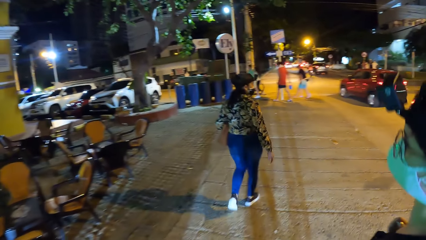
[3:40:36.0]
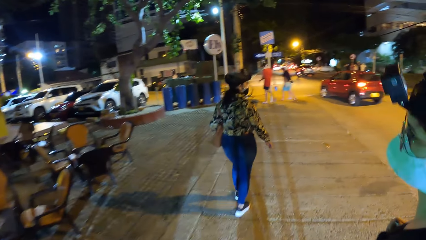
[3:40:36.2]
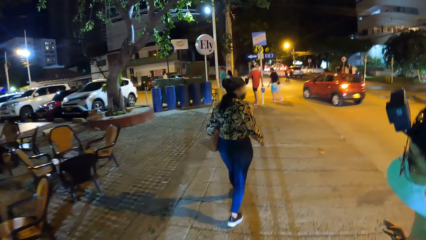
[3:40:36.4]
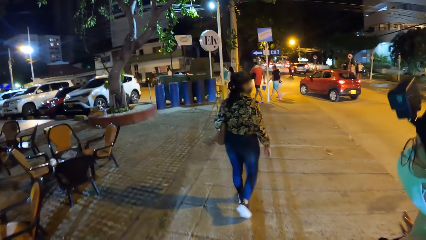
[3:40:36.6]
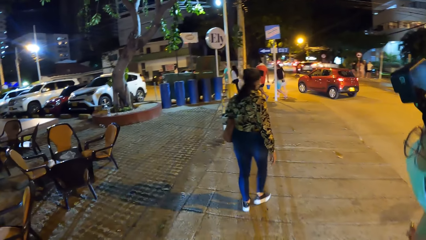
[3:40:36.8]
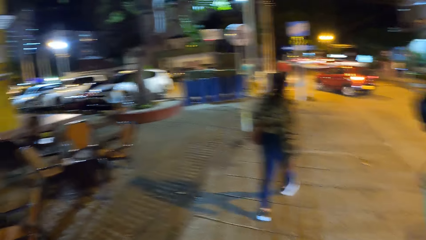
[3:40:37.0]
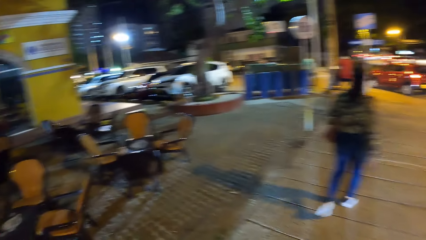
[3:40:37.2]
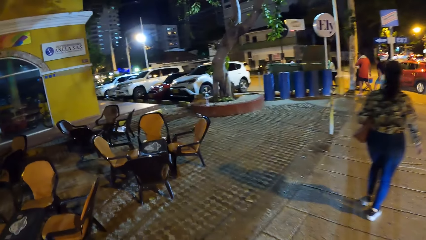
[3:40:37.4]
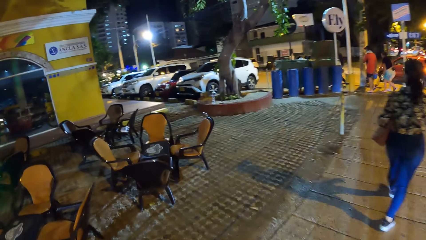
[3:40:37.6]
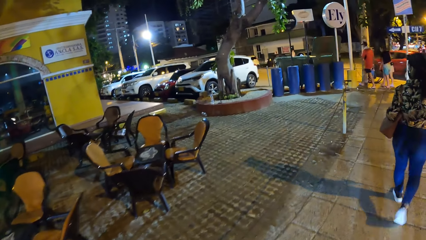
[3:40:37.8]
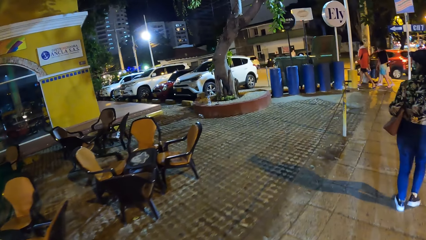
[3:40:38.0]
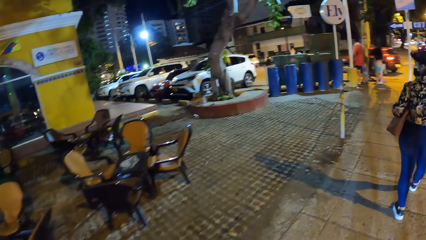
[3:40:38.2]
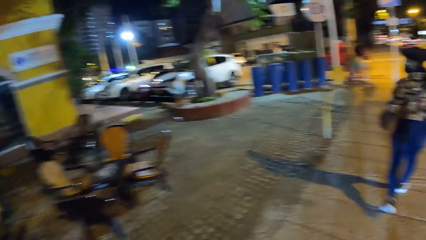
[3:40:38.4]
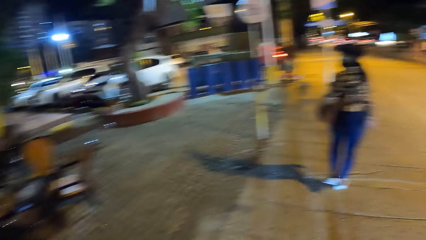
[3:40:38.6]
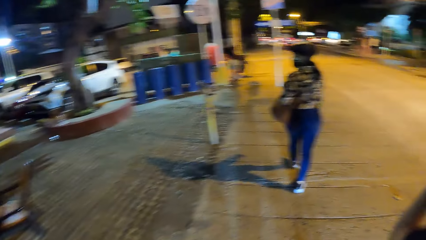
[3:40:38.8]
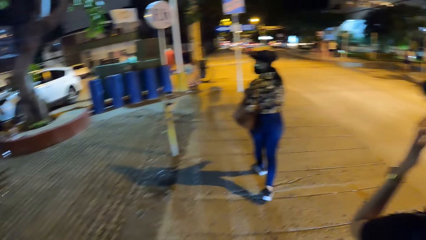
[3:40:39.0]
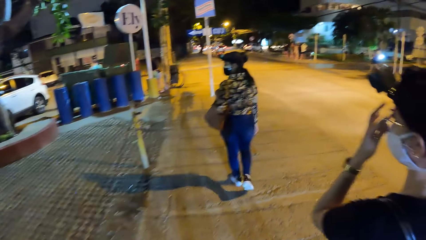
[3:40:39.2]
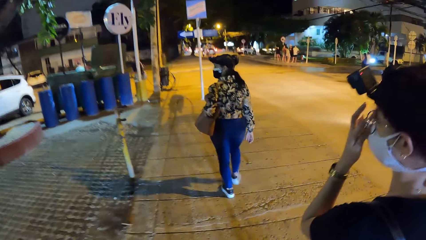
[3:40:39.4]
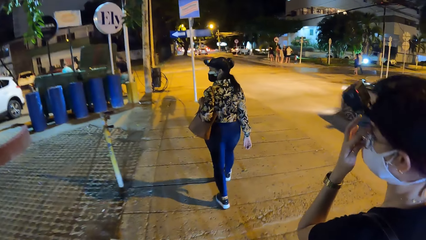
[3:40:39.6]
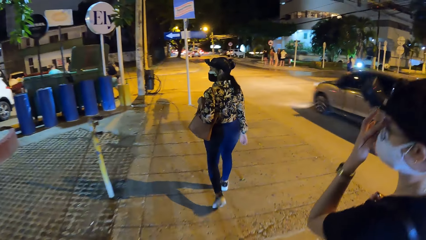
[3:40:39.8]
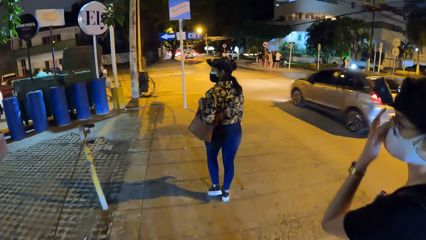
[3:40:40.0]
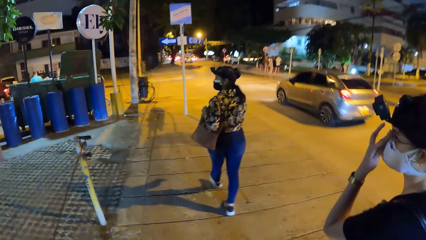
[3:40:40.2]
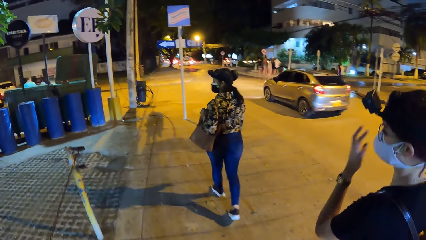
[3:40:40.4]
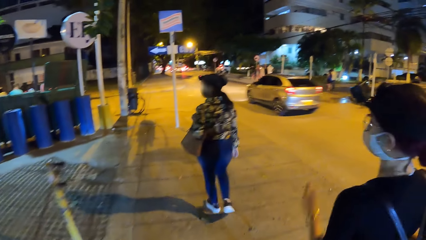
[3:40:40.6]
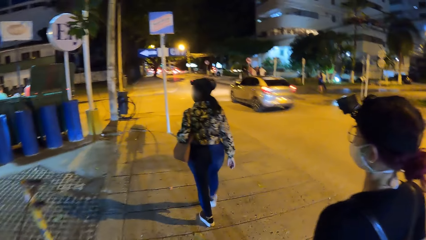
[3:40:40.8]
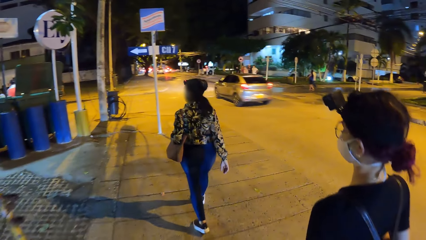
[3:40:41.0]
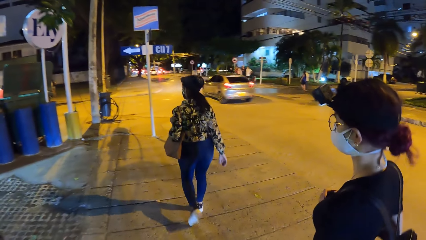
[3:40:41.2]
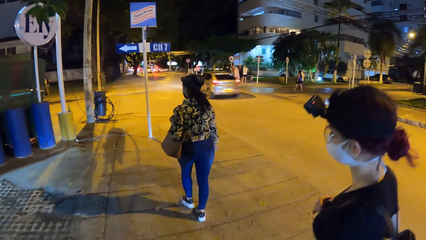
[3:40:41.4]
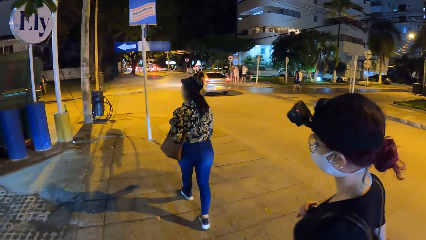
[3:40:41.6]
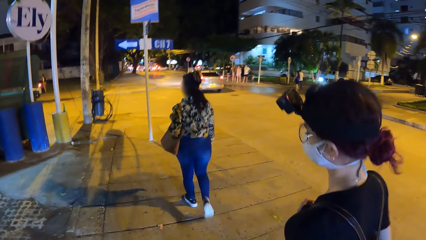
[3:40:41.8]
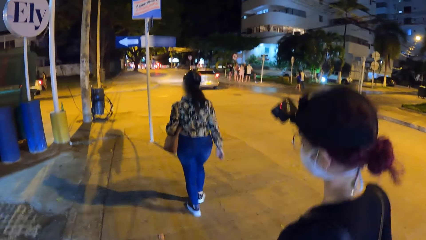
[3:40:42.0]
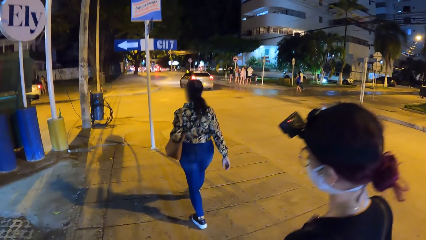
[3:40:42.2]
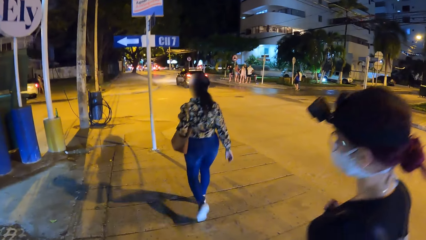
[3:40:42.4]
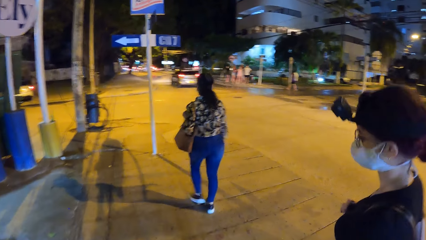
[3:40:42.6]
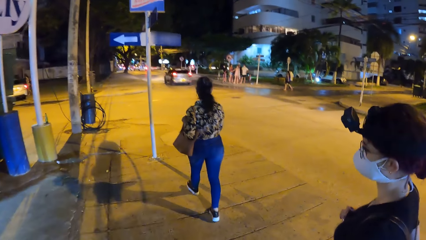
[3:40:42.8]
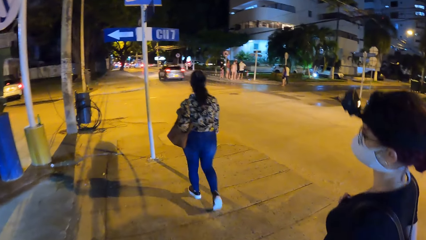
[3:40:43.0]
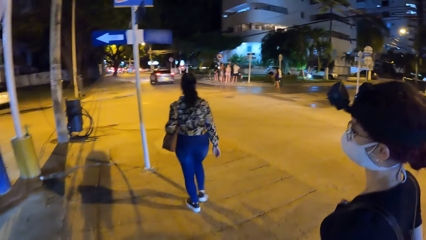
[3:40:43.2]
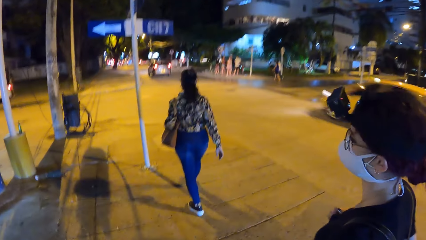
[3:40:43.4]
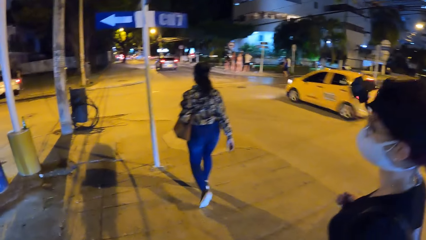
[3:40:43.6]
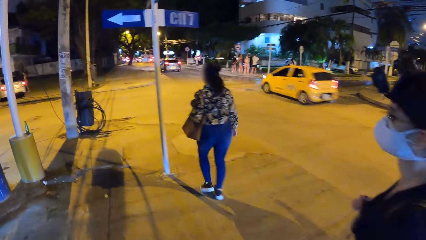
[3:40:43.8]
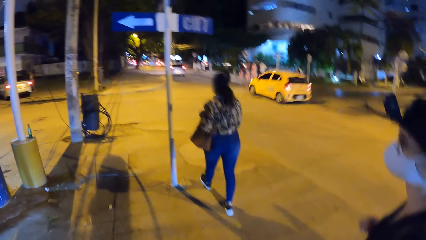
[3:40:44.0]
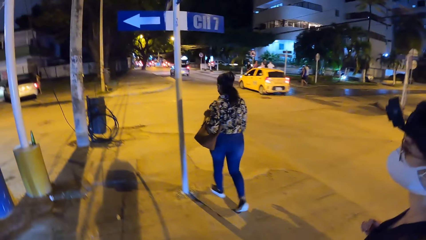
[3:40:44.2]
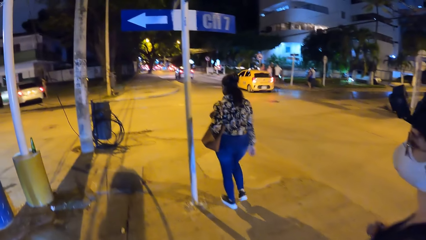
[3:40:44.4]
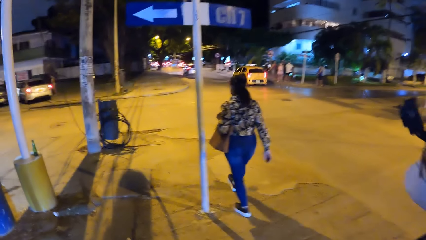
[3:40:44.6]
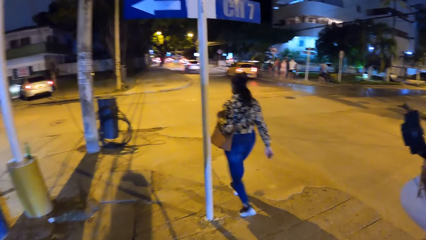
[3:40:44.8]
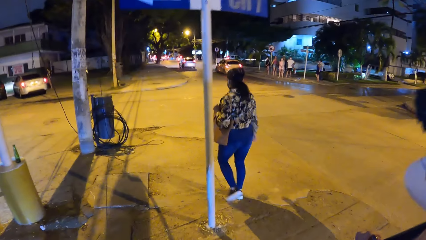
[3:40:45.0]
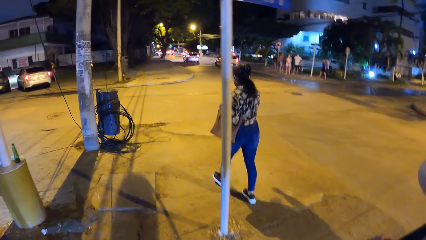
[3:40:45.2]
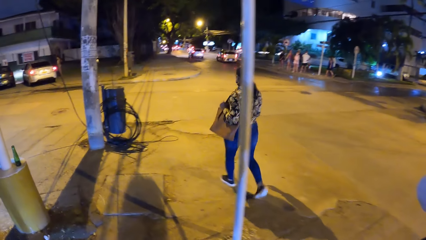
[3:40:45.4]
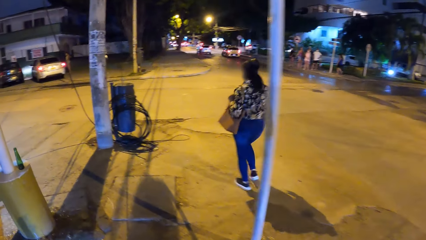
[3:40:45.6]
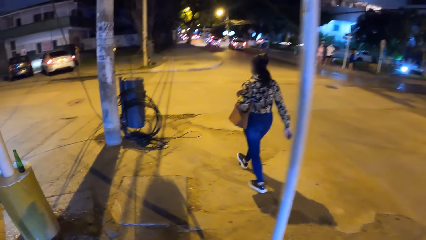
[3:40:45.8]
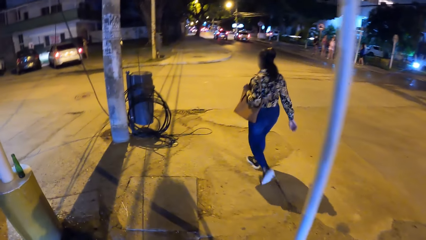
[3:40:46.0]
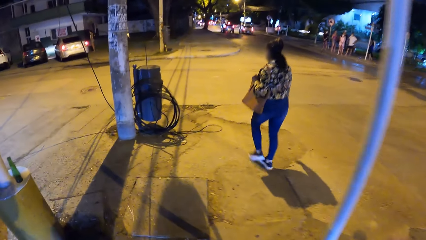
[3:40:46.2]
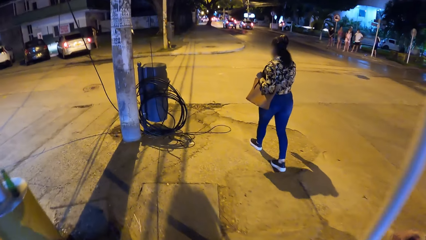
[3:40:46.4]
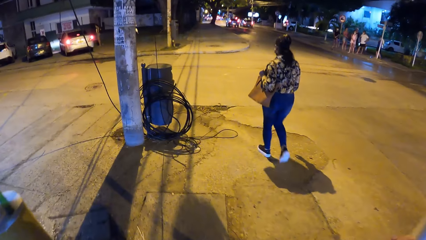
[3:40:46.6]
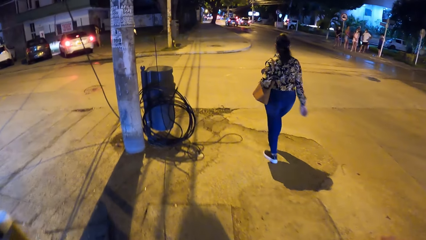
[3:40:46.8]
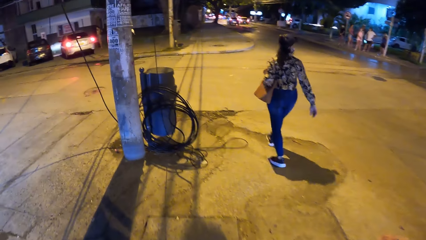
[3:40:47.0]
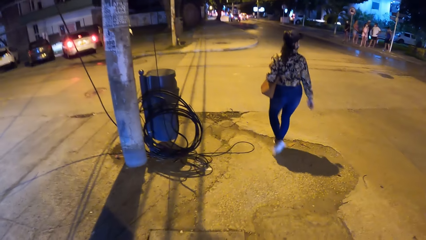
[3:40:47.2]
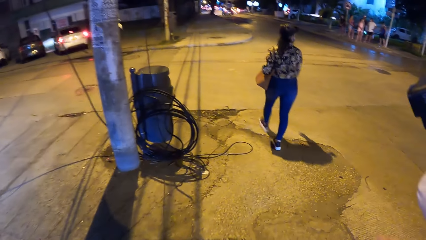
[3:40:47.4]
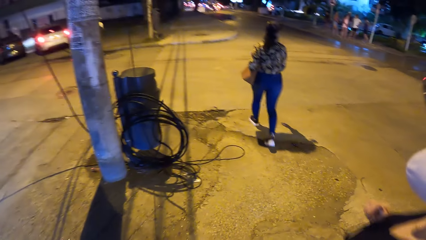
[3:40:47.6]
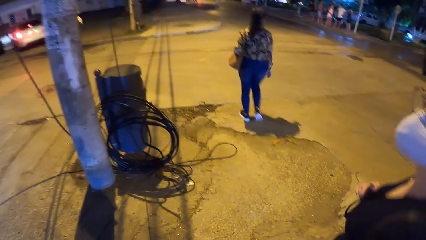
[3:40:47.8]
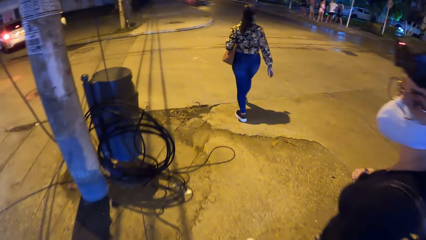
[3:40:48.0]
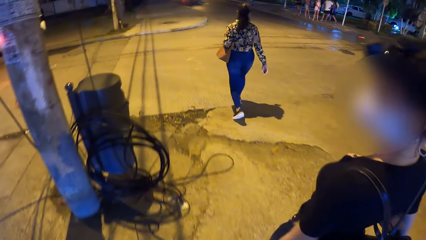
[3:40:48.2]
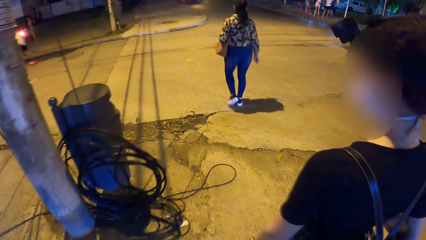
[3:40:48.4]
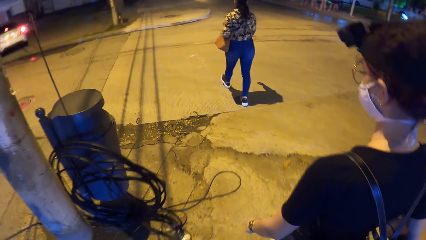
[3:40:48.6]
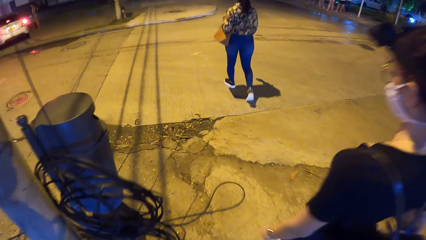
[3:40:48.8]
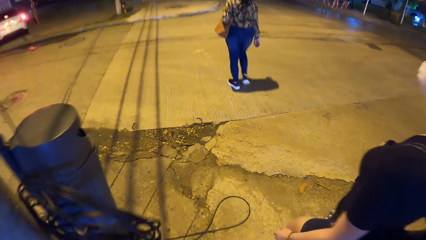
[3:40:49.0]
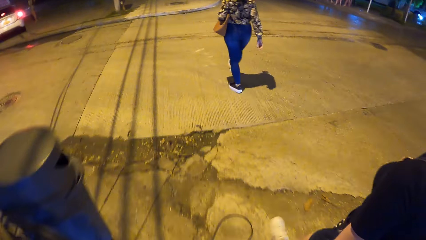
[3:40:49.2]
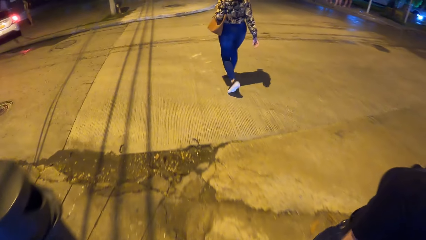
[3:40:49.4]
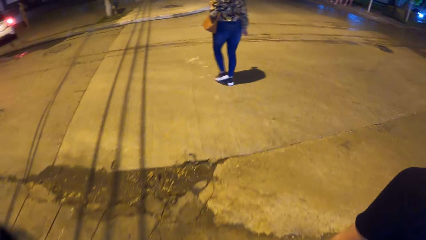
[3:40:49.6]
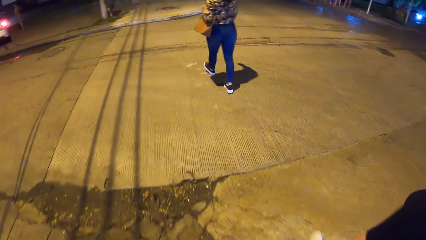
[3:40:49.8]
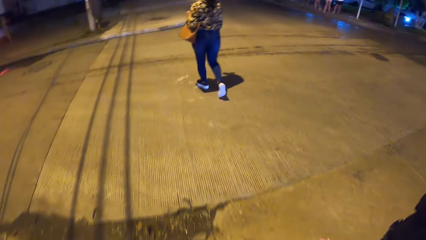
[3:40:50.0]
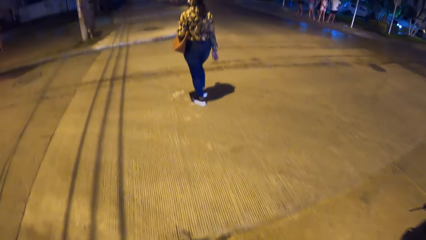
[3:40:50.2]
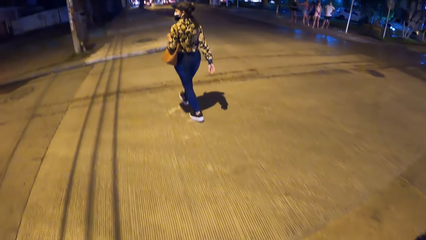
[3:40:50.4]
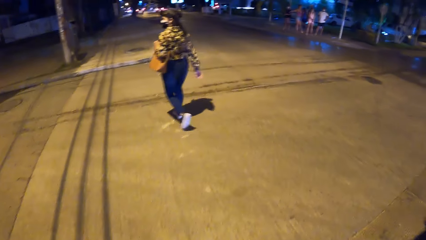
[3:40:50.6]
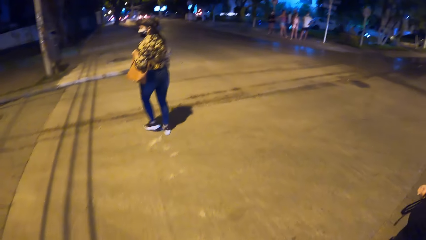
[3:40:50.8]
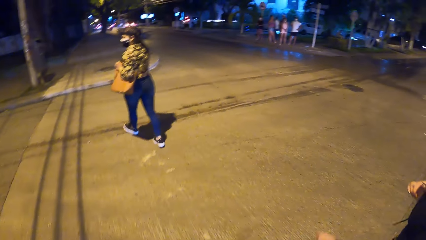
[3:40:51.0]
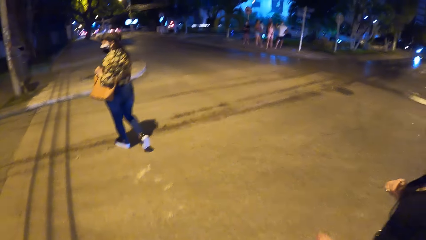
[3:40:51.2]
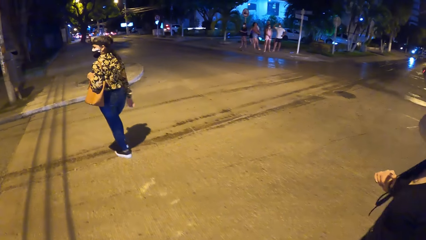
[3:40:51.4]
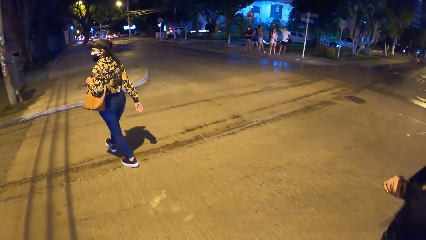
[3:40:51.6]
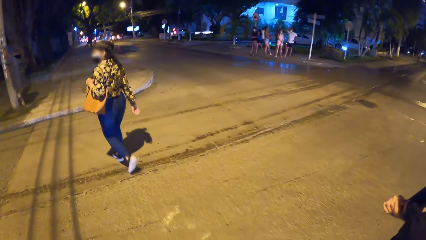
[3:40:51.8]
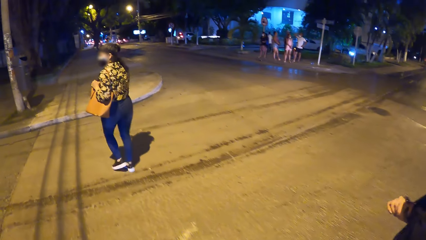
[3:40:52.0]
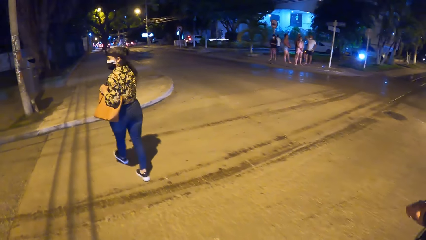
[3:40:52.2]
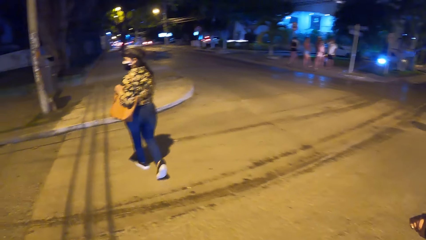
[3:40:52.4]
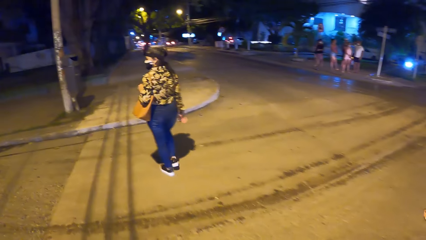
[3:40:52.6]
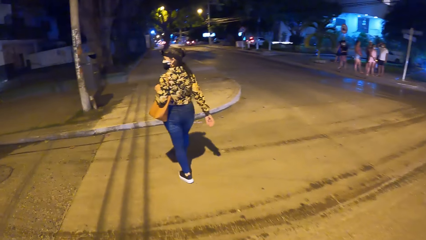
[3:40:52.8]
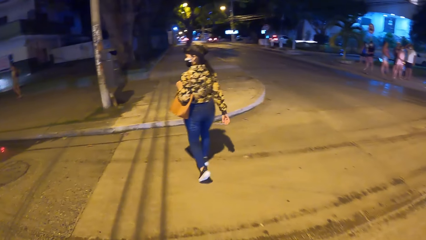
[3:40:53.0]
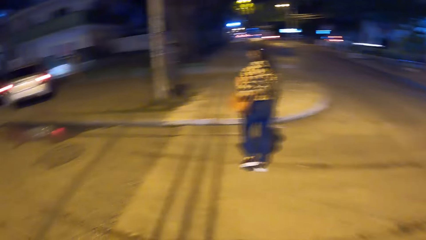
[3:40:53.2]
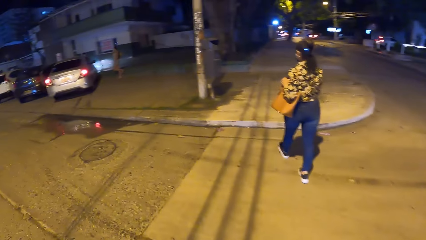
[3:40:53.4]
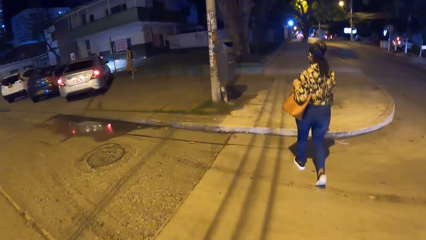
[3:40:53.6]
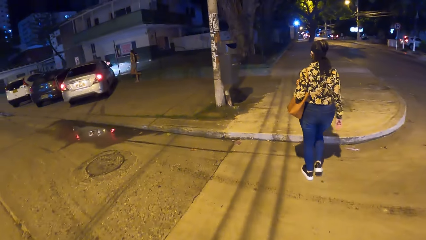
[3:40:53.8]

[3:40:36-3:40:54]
The camera wearer looks around. A woman adjusts her glasses. Another woman and the camera wearer walk on the road.
